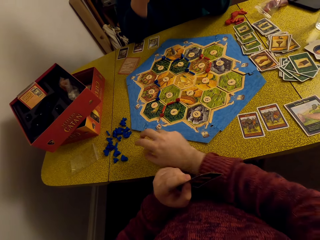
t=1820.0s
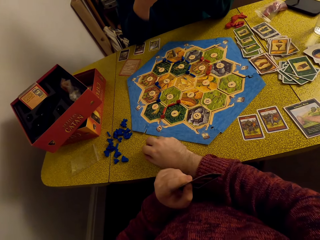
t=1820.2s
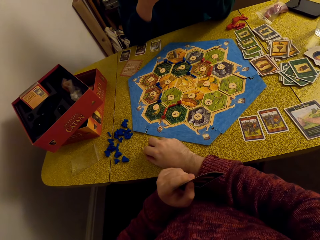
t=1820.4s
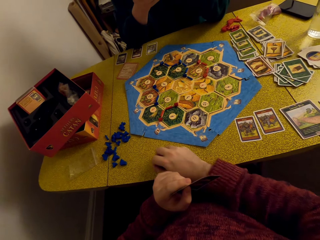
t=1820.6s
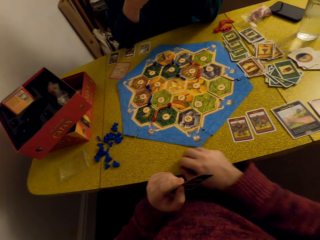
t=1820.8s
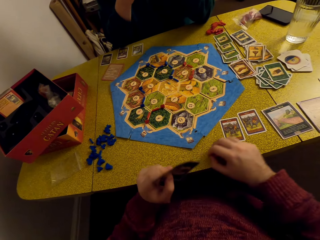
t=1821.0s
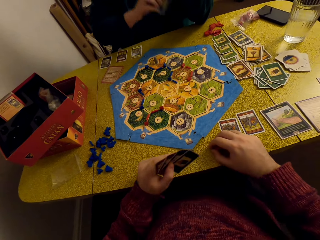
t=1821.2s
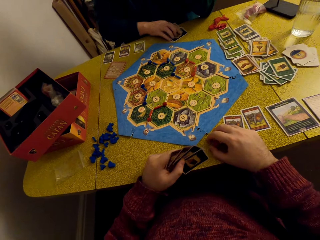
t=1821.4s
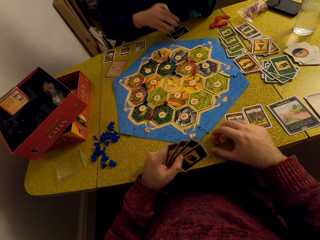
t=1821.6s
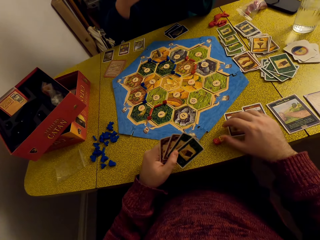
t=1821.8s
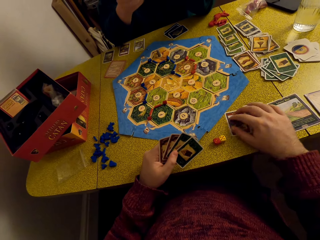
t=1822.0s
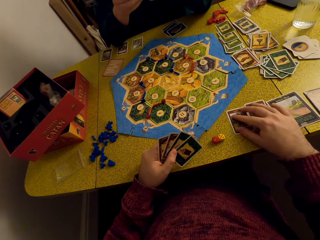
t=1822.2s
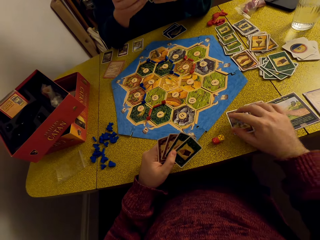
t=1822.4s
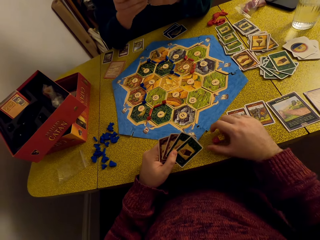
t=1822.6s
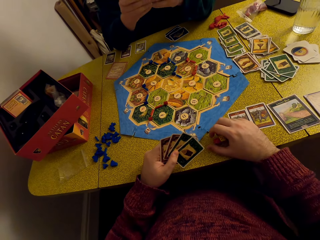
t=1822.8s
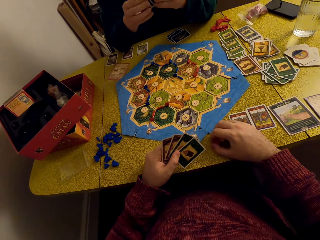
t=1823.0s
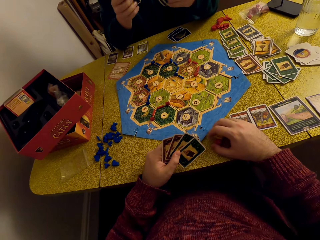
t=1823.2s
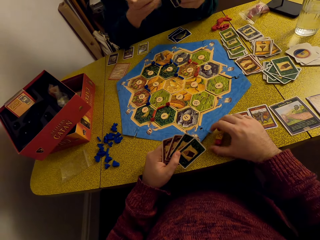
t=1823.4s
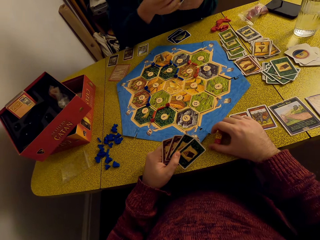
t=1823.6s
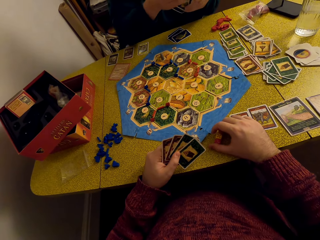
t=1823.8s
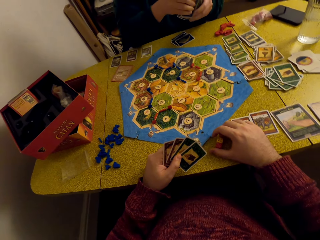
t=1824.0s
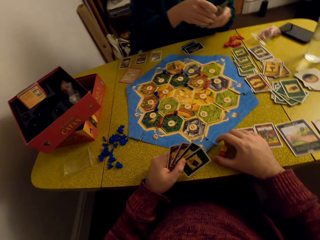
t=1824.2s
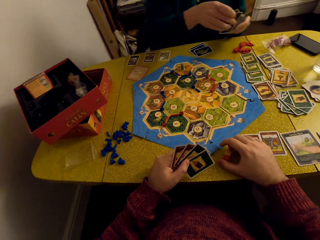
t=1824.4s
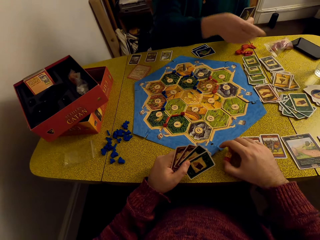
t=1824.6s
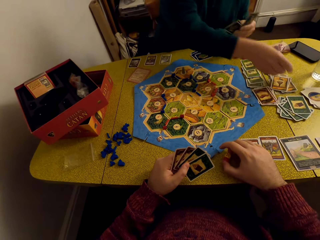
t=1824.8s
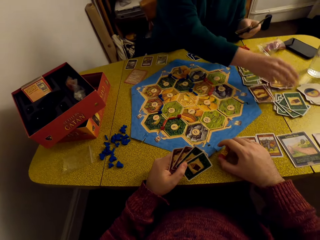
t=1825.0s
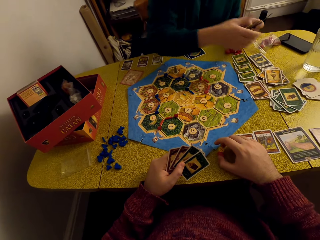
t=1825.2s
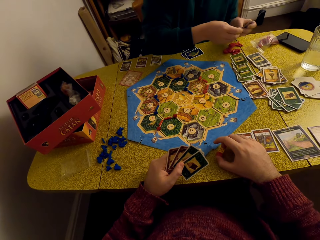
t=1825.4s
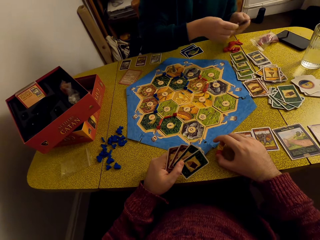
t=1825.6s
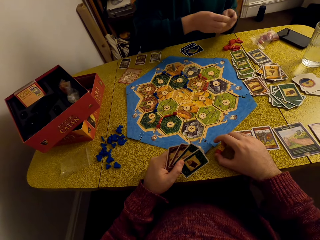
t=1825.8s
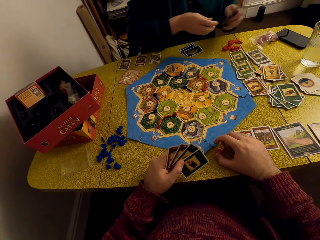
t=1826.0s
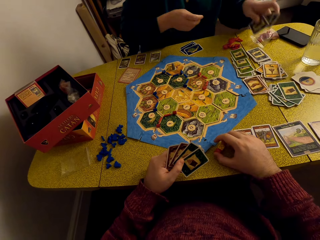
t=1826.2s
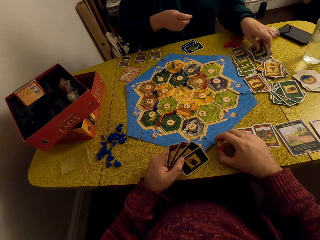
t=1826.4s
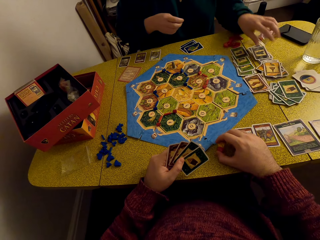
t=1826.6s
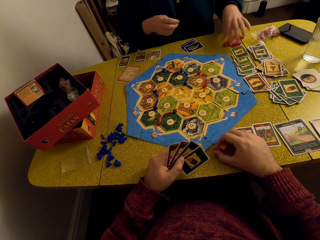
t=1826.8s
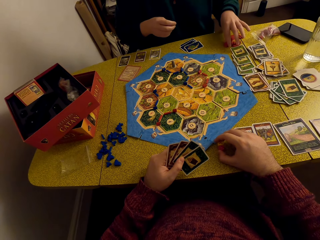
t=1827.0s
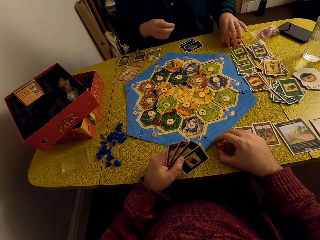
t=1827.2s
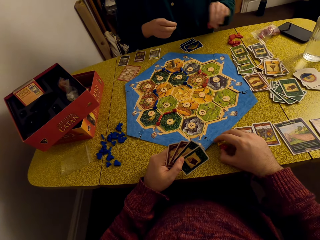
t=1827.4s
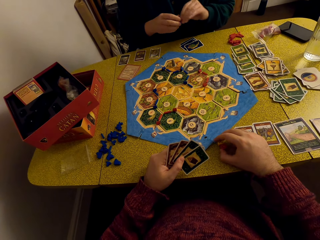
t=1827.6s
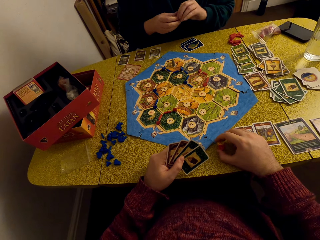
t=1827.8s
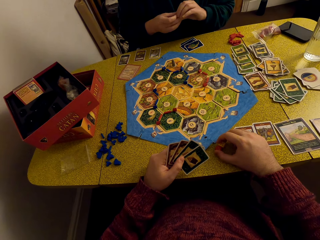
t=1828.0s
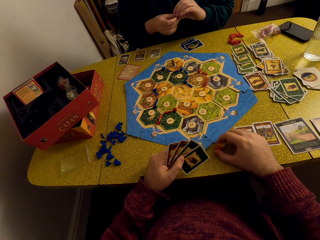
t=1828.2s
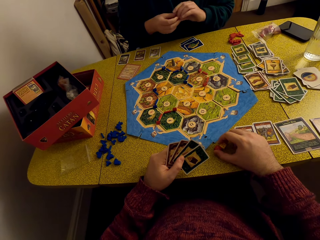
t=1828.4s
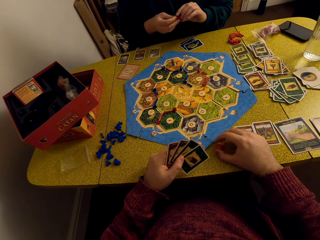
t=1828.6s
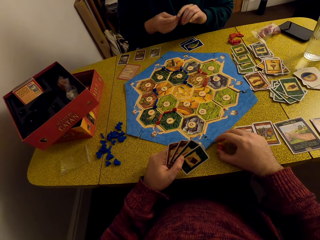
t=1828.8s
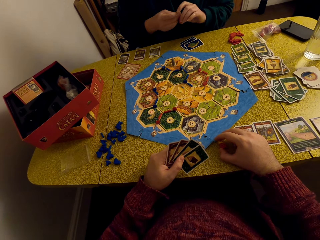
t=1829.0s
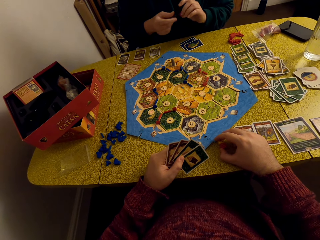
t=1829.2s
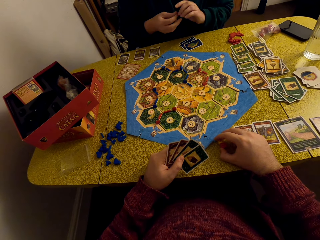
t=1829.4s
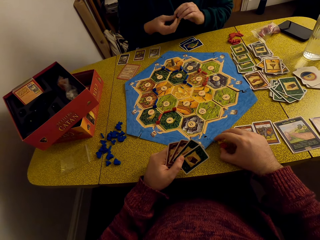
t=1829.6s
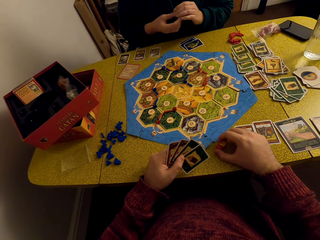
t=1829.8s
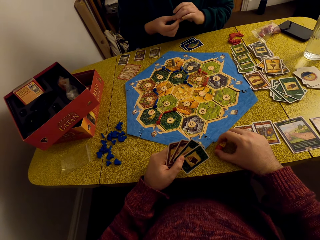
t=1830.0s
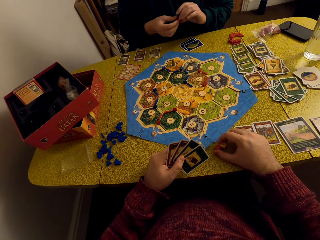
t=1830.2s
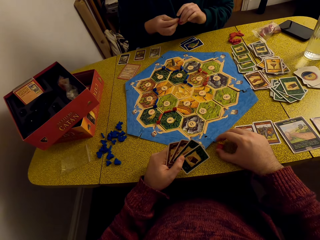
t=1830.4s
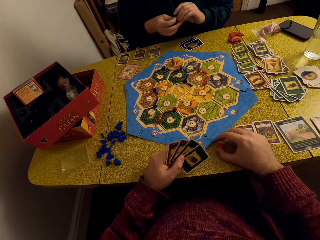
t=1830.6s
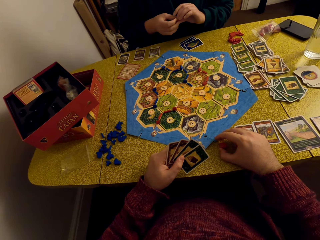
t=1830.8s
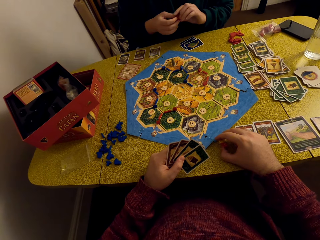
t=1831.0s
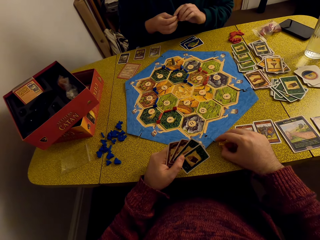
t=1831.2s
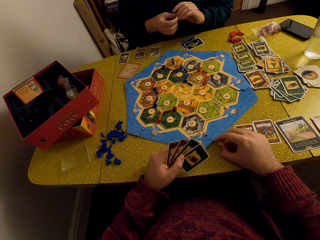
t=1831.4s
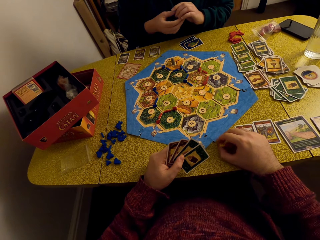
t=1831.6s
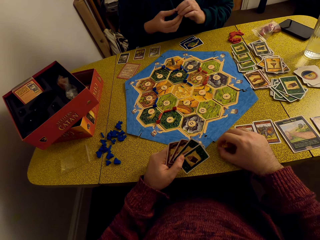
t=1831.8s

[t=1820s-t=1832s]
The camera wearer picks the dice. They place the dice on the table. A woman picks a card. The woman drops cards on the table. The woman picks a piece of fabric from the table.

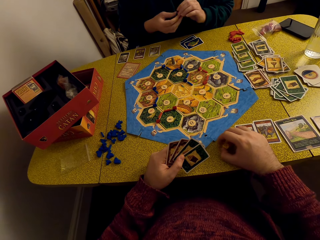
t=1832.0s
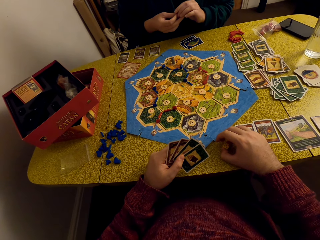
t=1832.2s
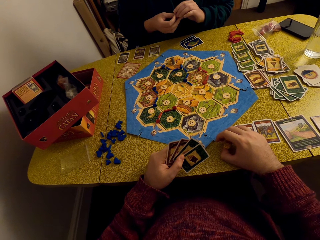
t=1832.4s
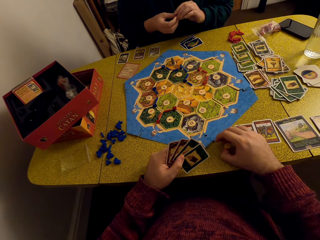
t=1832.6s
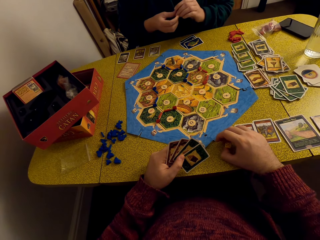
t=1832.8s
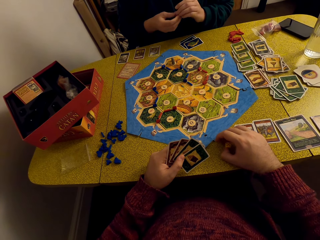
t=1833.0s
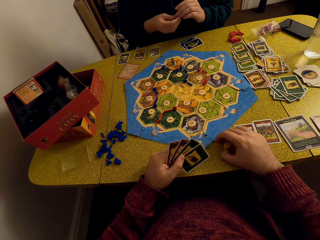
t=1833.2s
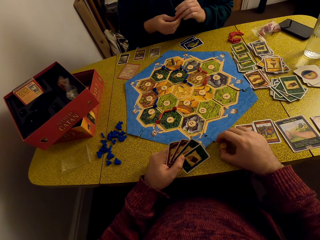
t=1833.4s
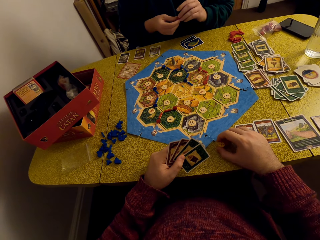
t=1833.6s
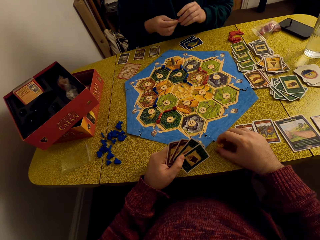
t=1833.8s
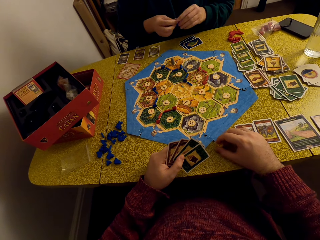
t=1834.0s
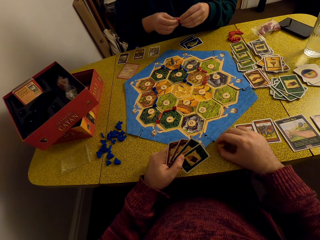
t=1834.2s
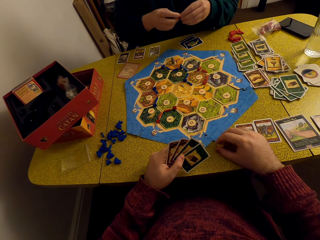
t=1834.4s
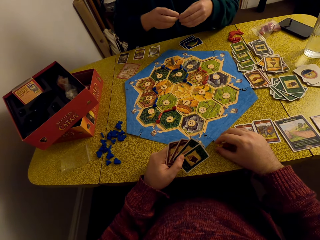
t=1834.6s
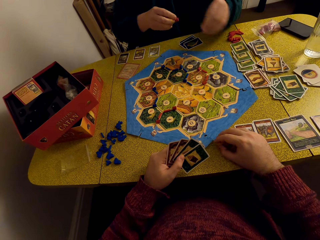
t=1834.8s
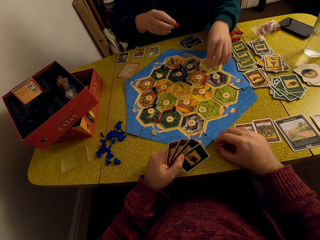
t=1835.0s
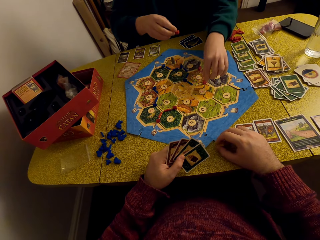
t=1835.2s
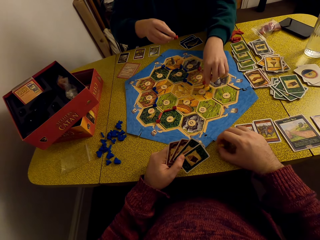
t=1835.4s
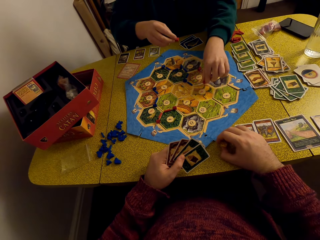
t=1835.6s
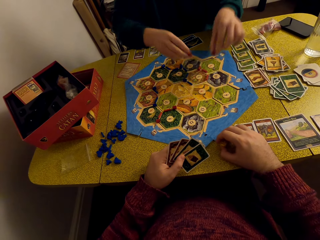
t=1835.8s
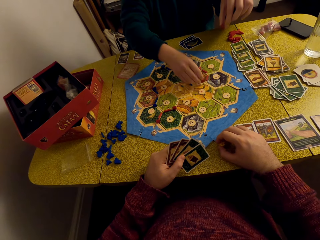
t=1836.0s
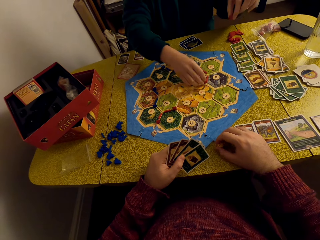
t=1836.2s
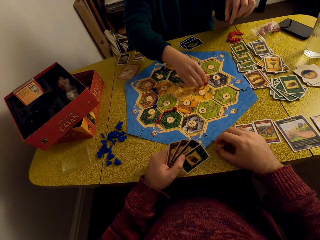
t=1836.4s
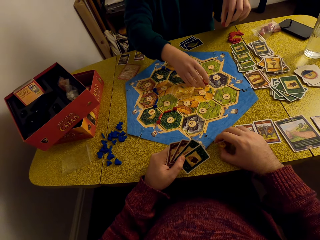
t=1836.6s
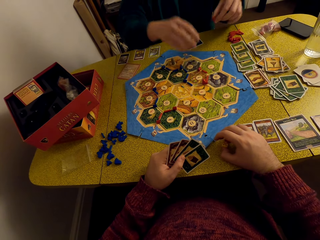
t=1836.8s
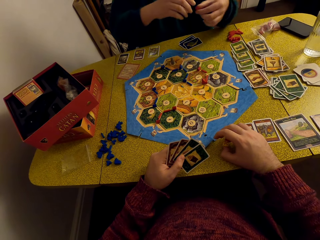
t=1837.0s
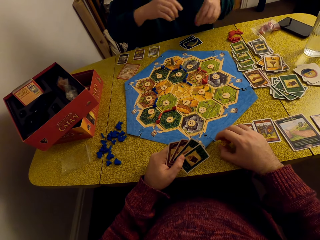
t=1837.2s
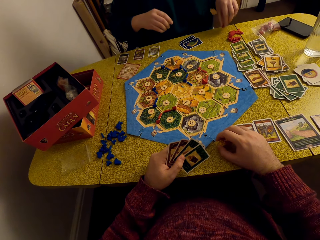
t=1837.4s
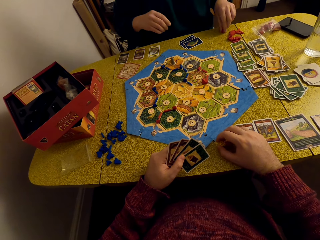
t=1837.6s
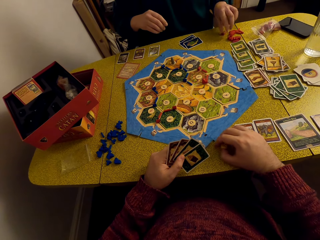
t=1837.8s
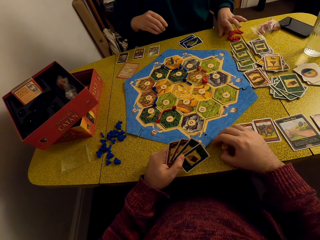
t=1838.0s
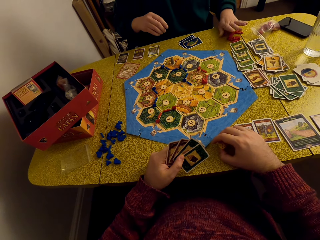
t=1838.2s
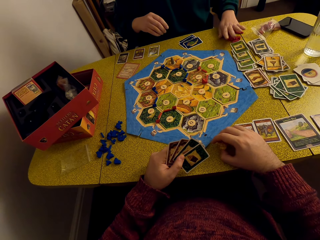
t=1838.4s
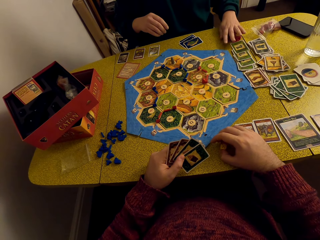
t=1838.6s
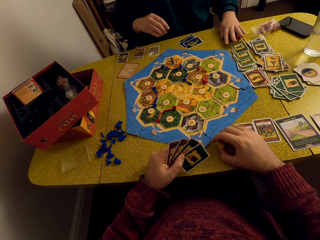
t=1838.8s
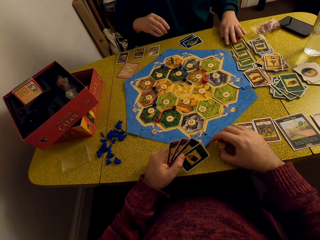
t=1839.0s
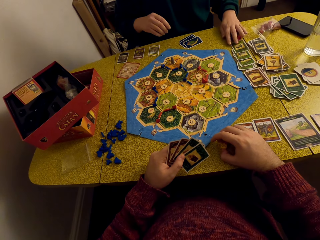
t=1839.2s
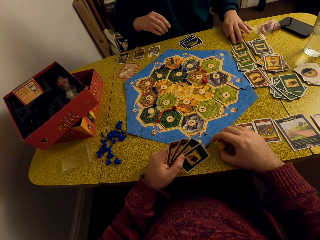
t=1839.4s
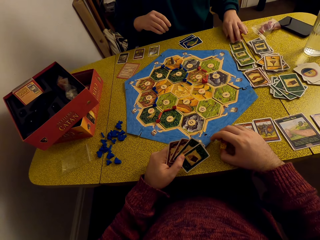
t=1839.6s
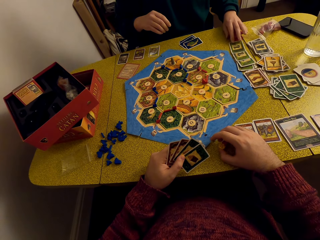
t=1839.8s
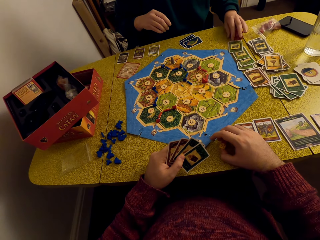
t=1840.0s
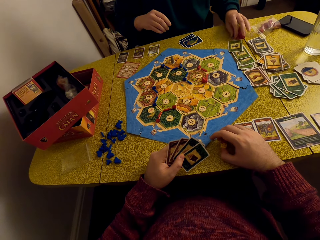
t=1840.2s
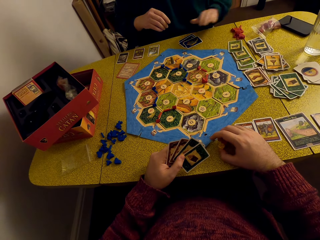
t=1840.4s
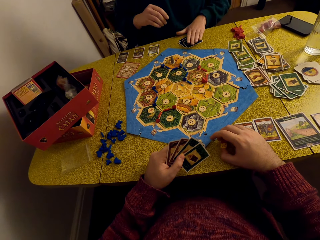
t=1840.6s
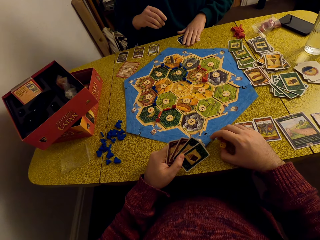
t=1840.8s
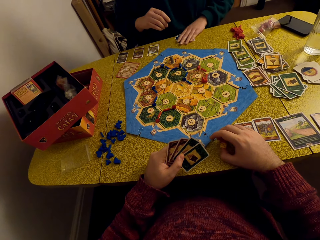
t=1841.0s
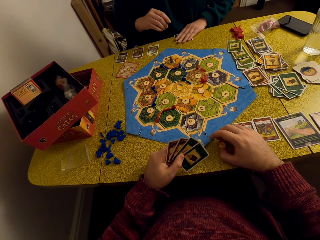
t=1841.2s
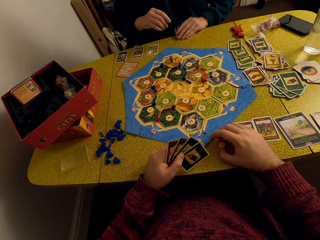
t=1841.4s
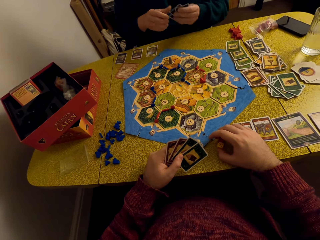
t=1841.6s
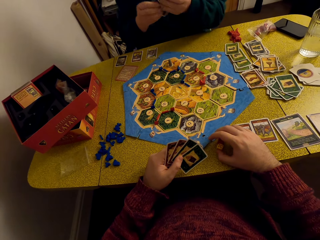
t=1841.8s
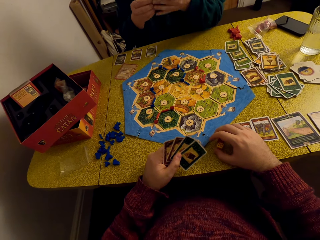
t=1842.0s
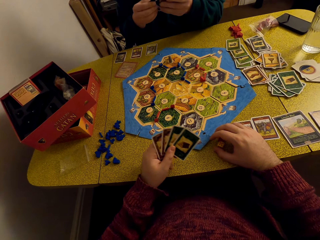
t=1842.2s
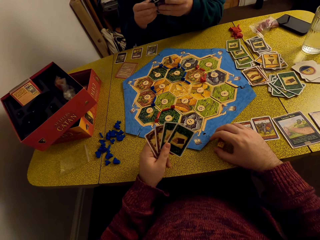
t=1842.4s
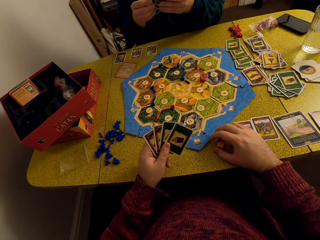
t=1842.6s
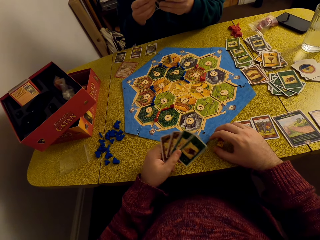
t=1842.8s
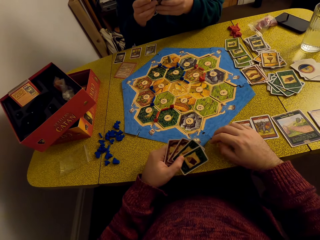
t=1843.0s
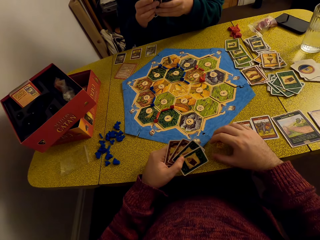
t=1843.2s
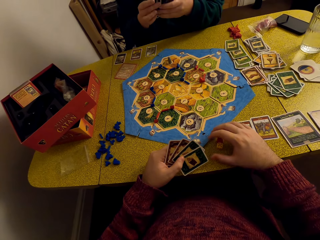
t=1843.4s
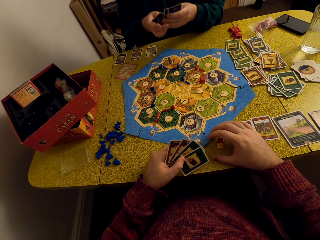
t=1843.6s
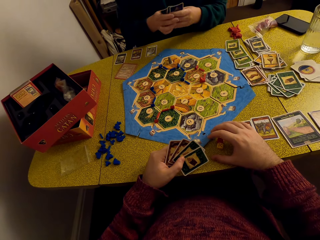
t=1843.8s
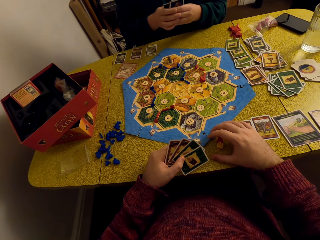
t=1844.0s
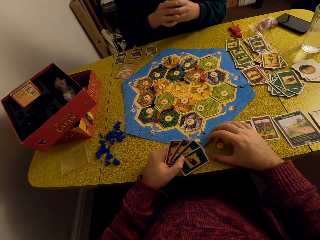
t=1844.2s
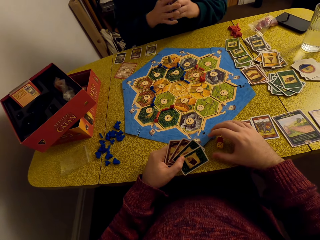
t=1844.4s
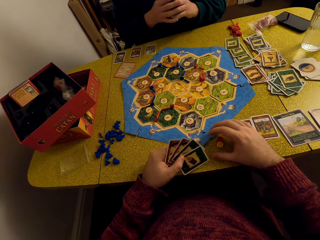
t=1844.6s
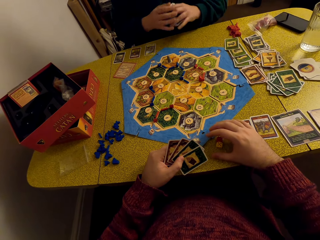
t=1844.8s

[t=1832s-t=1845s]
The camera wearer puts down something. A woman picks a piece of fabric from the chart. The woman places the piece of fabric on the table. The woman places her hand on the fabric. The woman picks cards from the table. The woman converses with the camera wearer.
